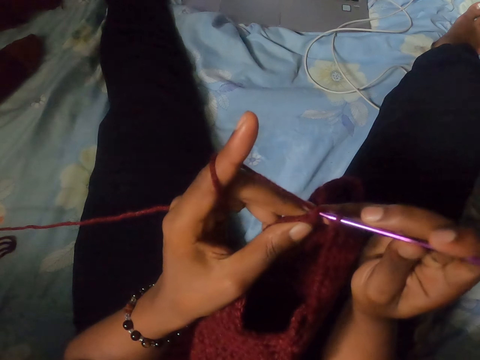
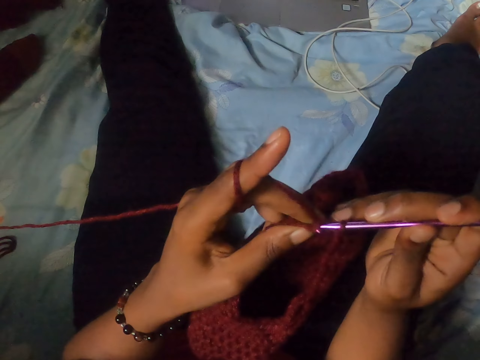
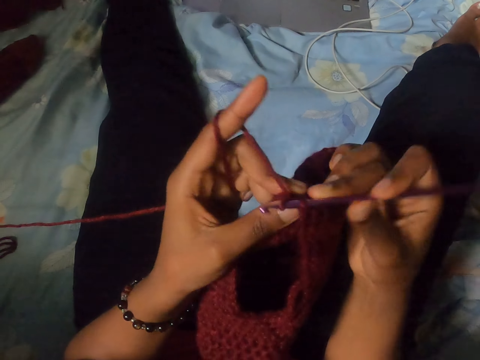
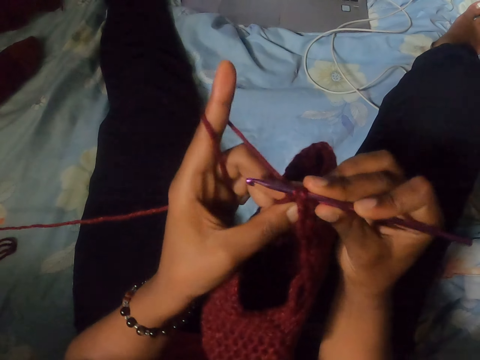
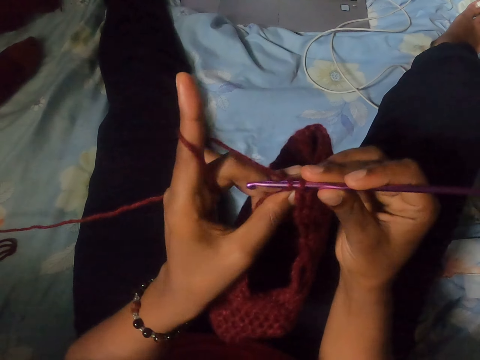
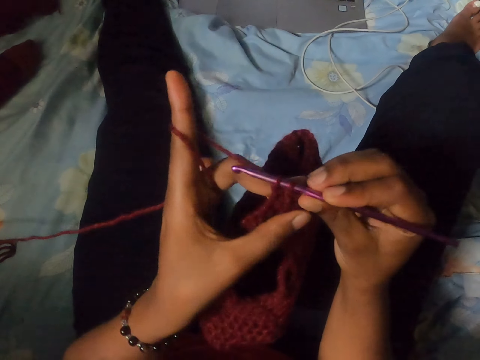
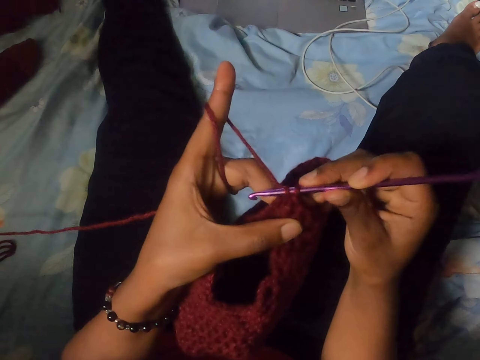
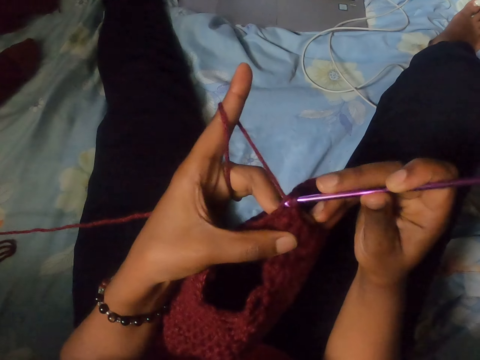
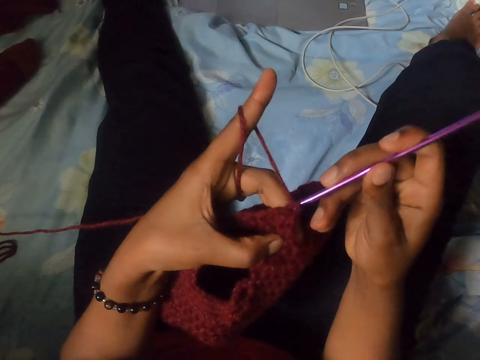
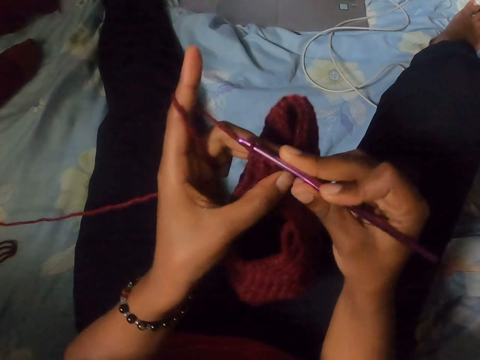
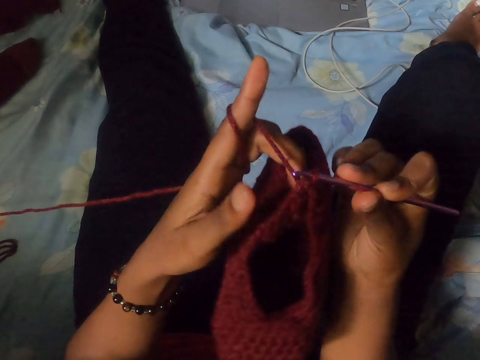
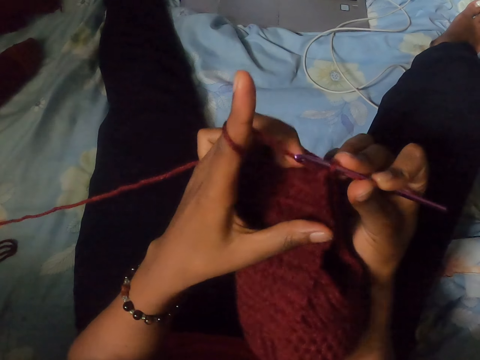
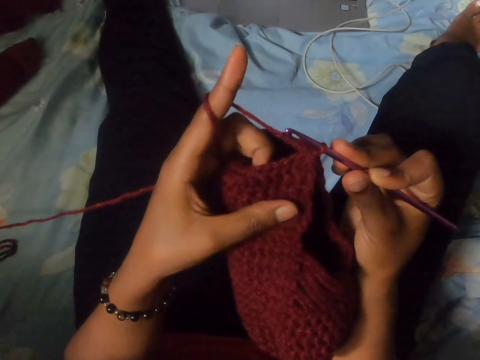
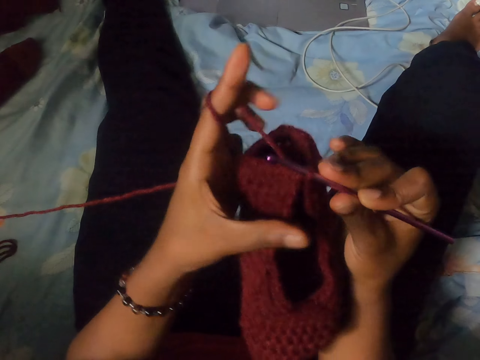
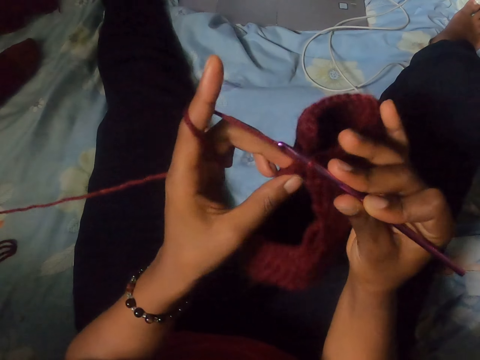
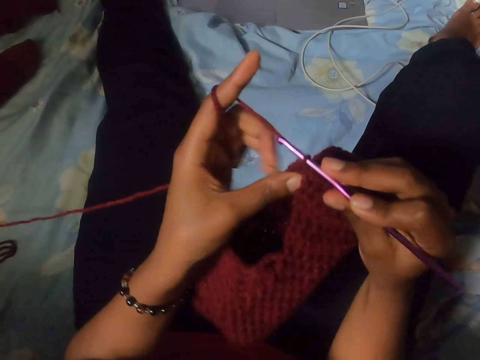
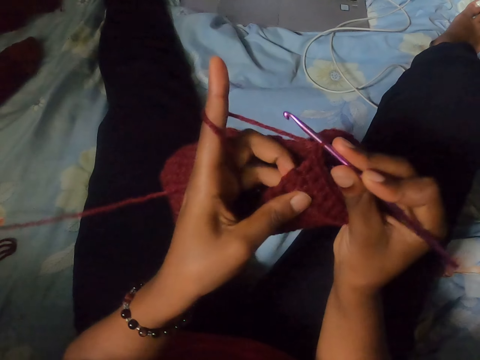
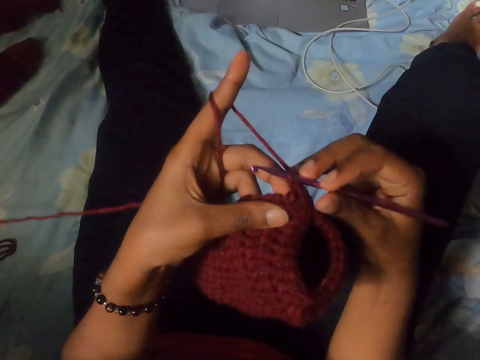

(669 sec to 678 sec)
The camera wearer adjusts a piece of cloth with both hands.

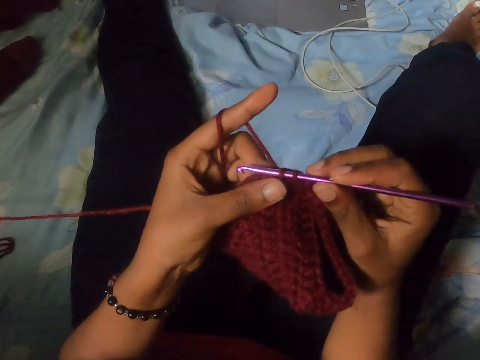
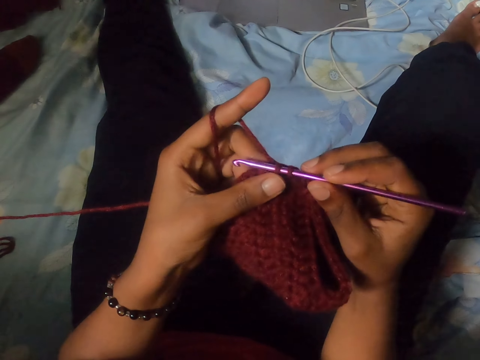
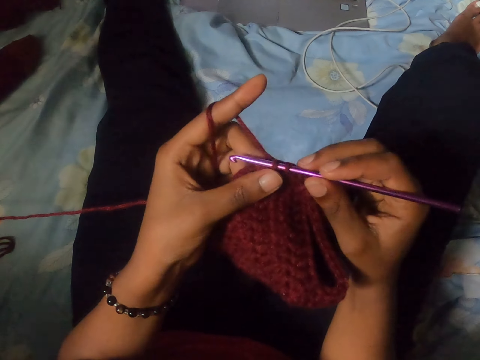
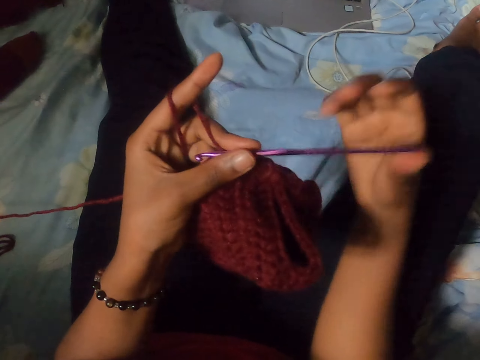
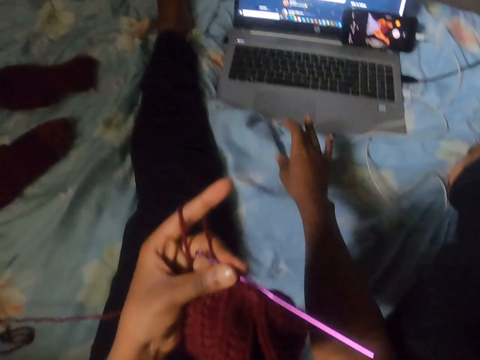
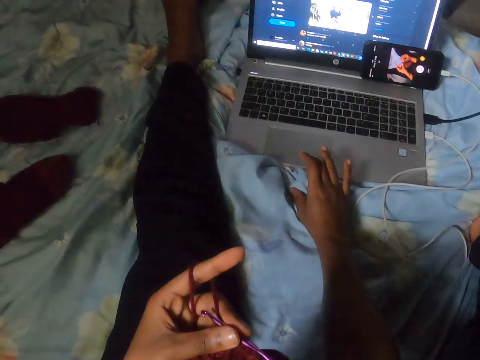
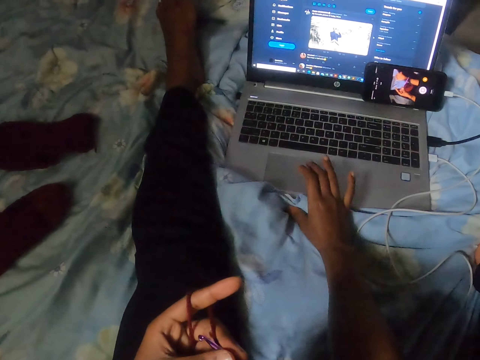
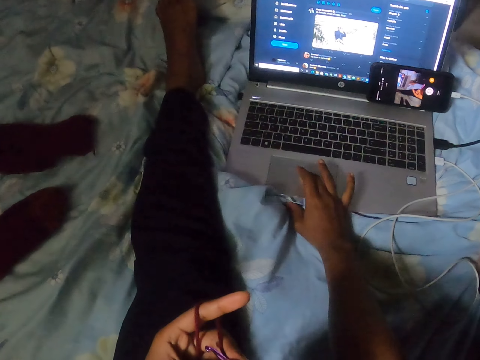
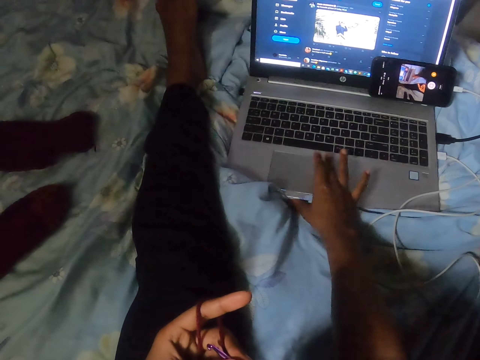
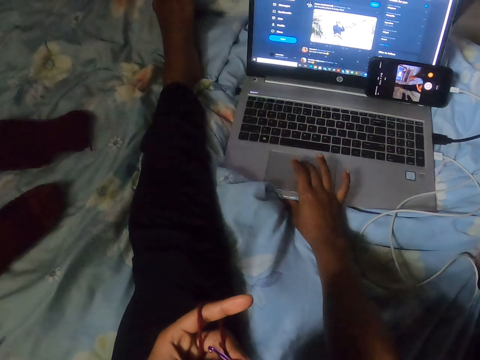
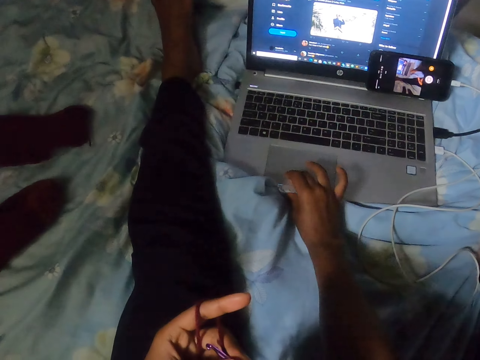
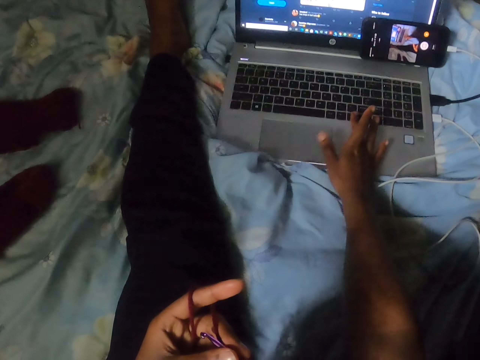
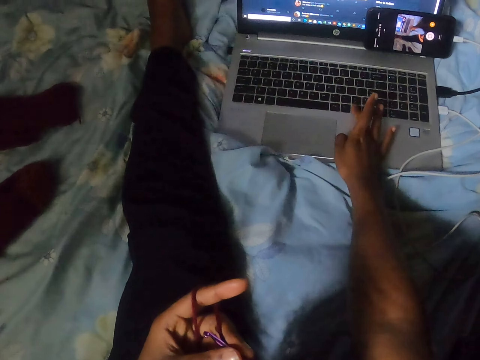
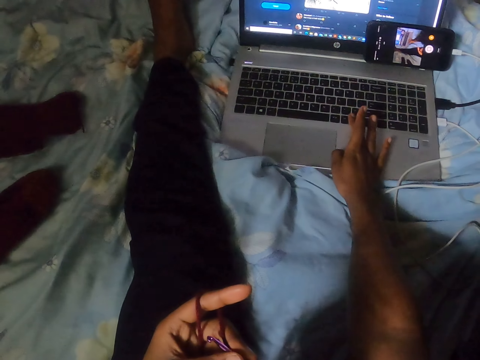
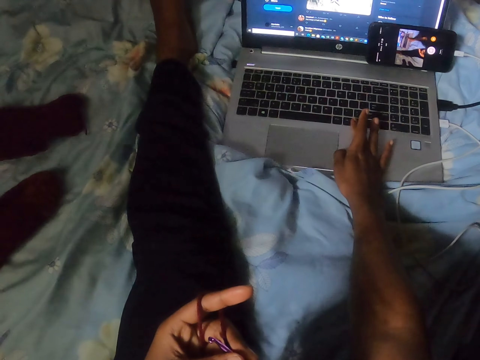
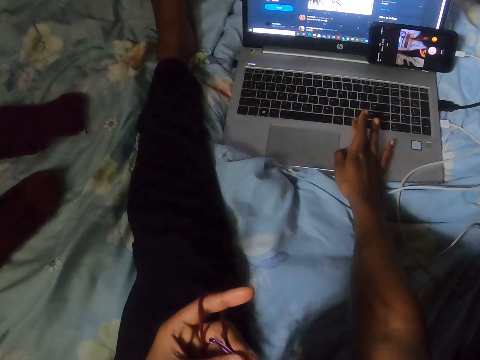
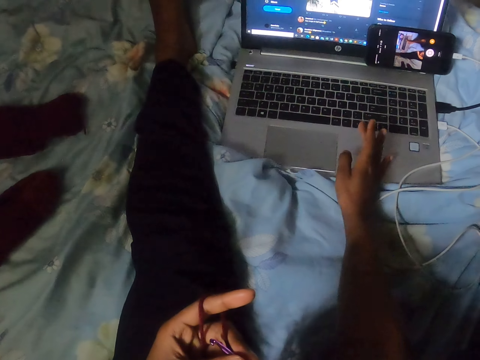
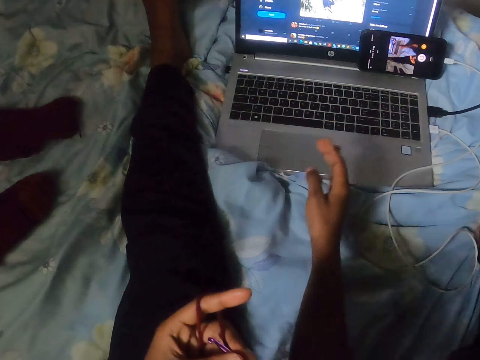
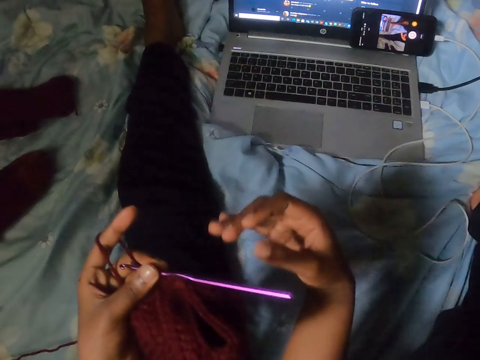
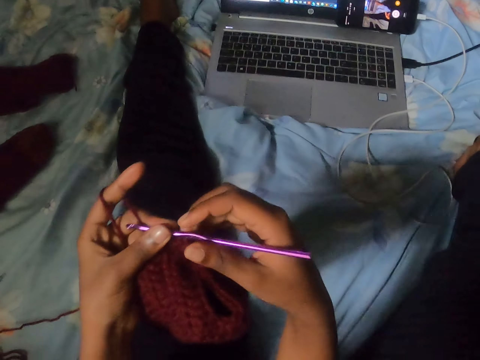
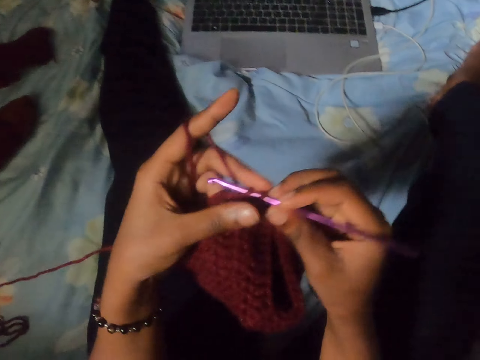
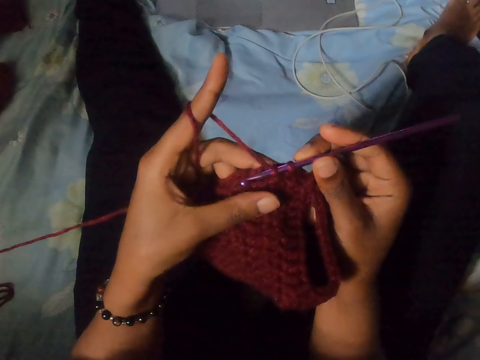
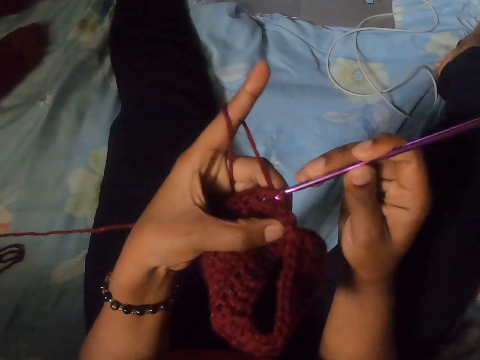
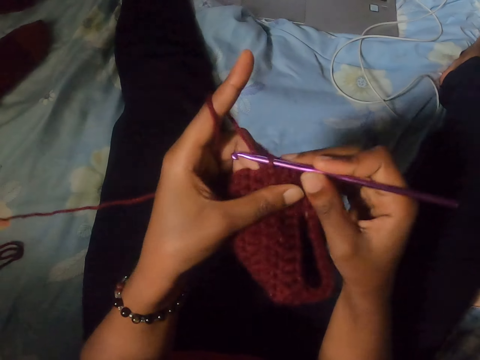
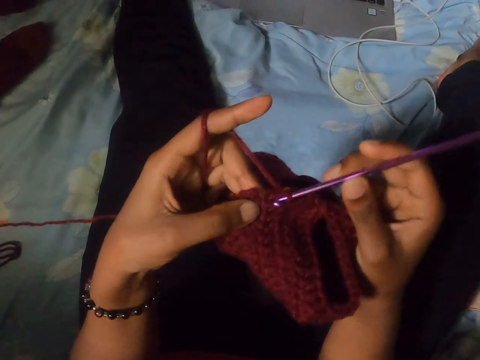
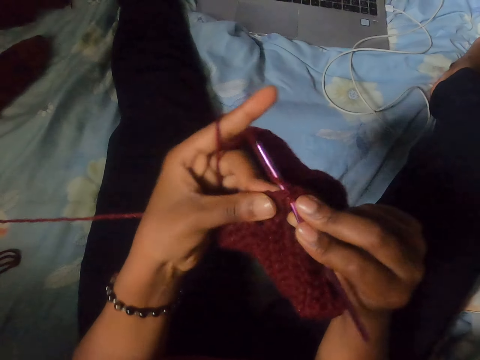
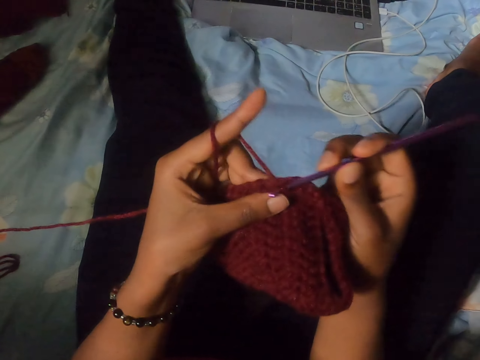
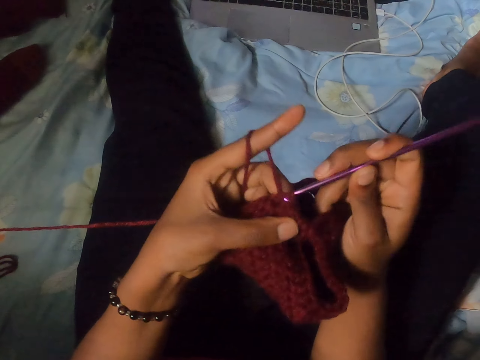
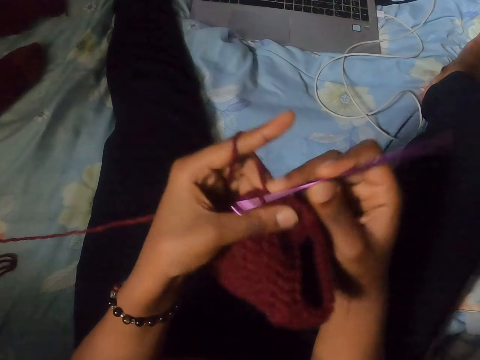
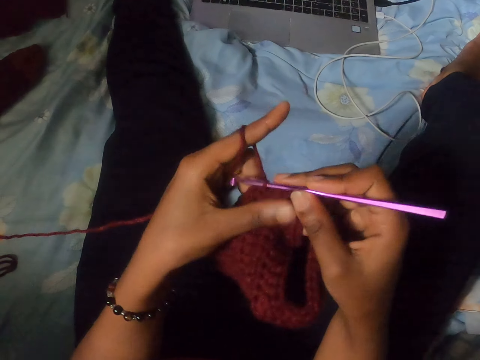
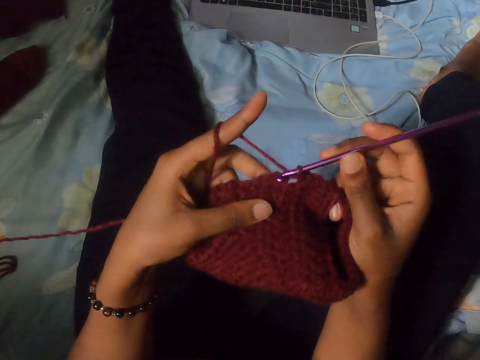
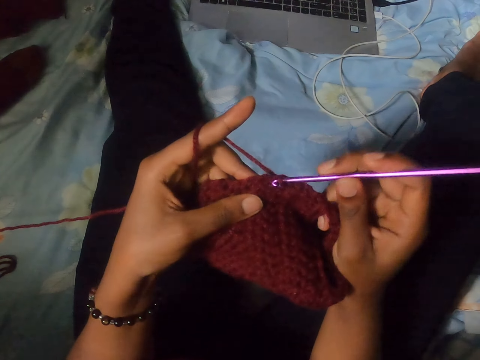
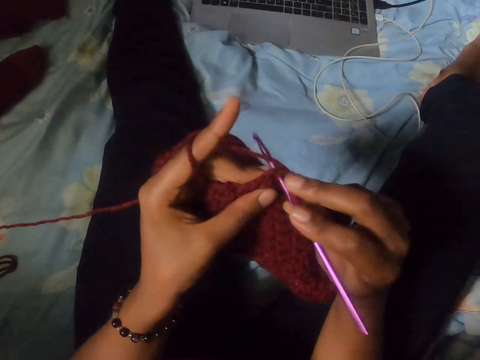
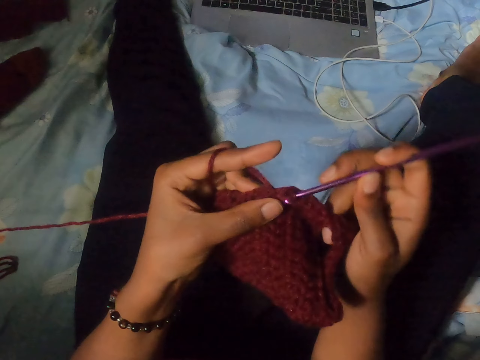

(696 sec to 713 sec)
The camera wearer stops knitting. She touches a laptop. She operates the laptop on the bed. She scrolls the laptop sensor. She pushes a button. She raises her right hand. She holds a knitting needle. She crochets the brown yarn in her left hand with the crochet hook in her right hand. She adjusts a piece of cloth with both hands. She knits with the yarn and the needle.
